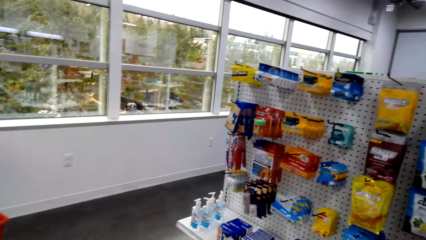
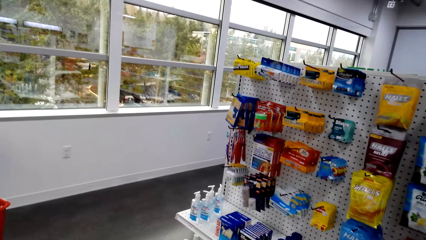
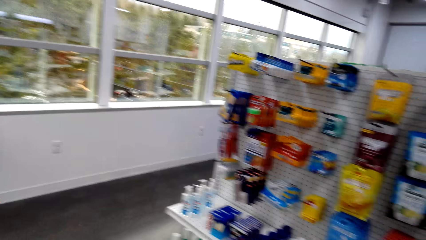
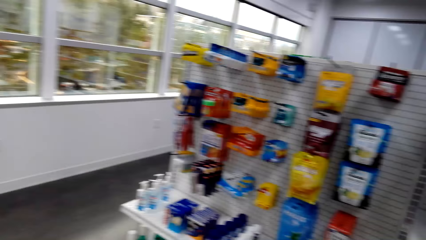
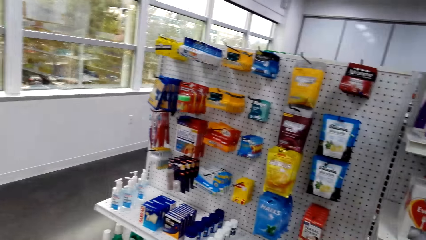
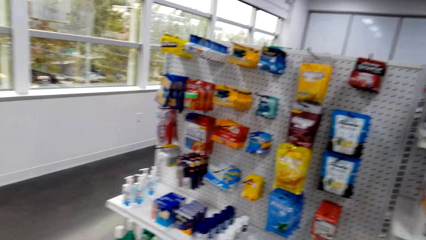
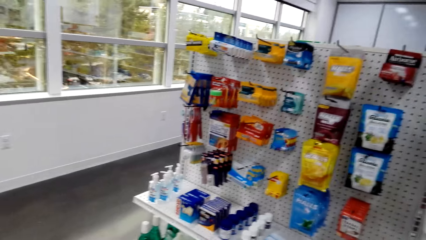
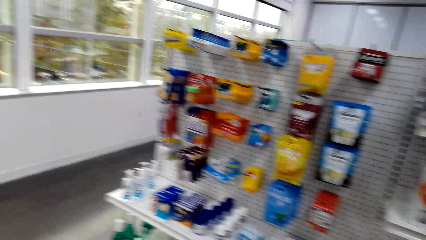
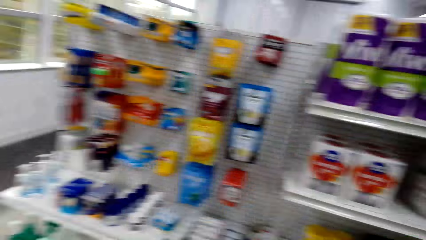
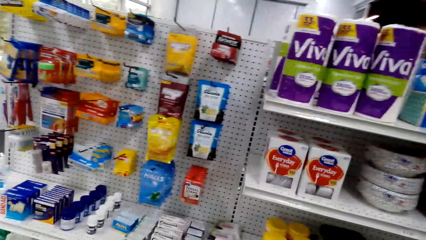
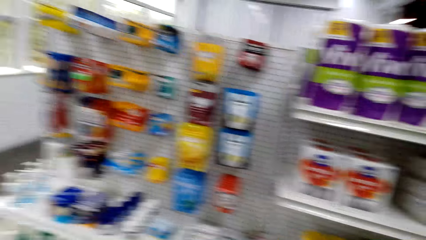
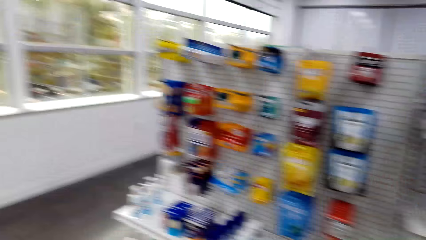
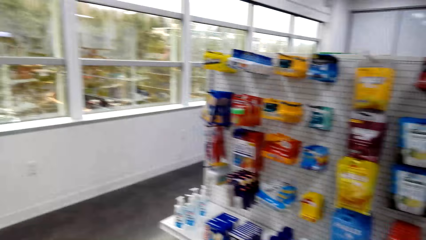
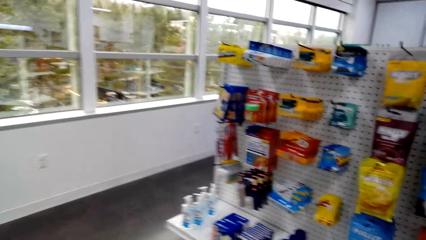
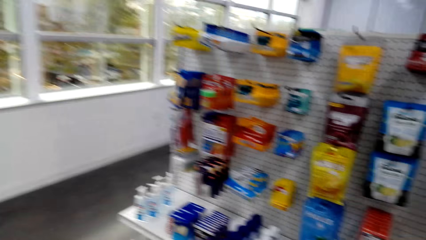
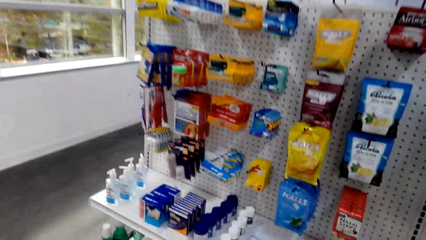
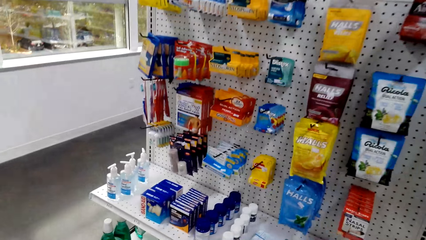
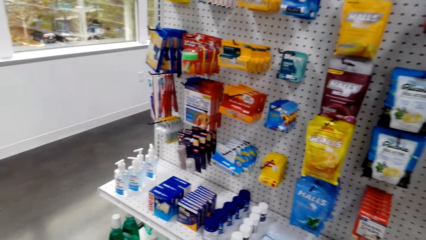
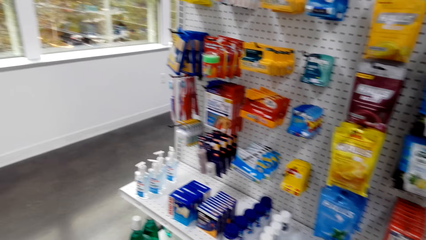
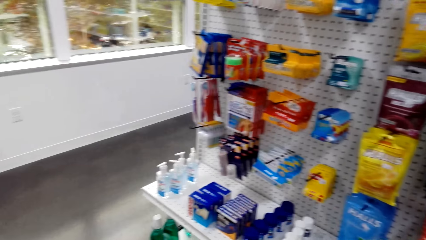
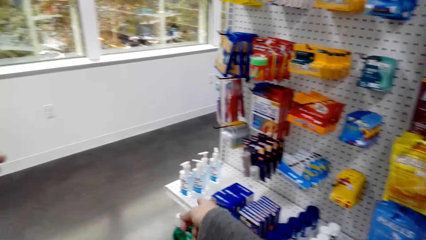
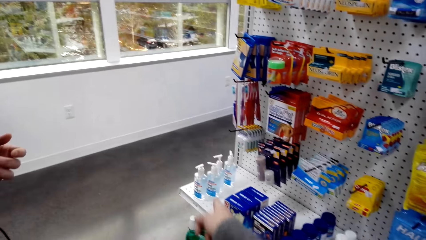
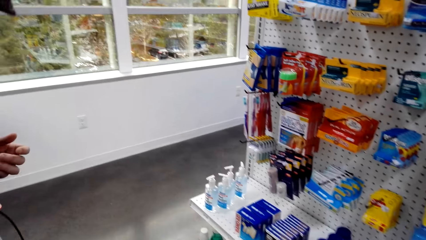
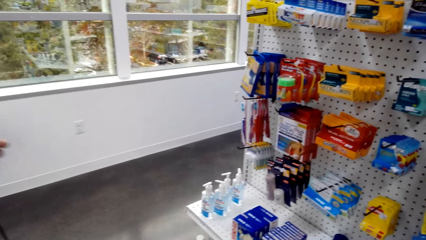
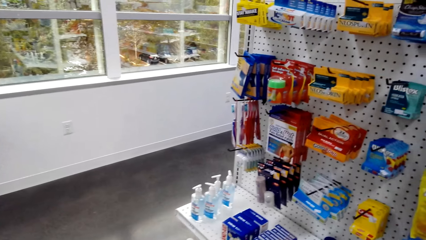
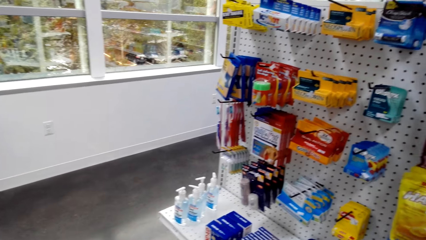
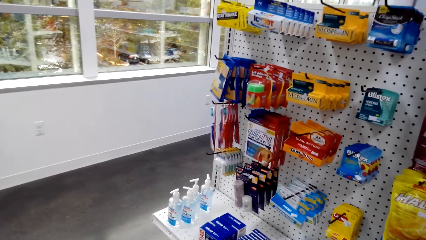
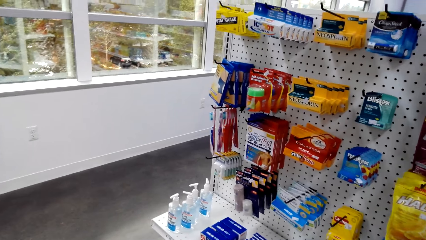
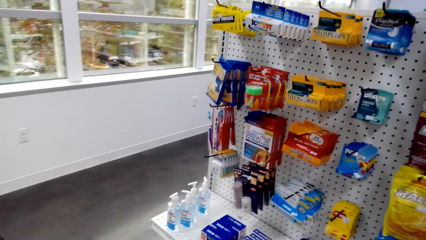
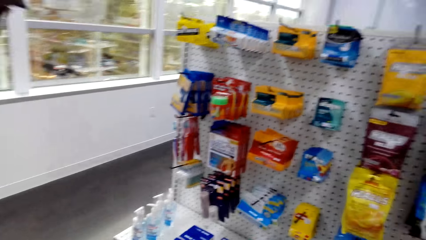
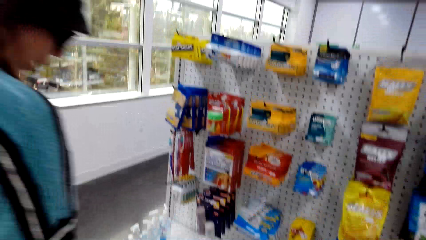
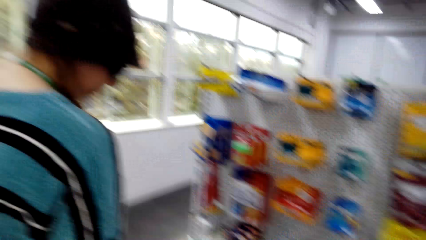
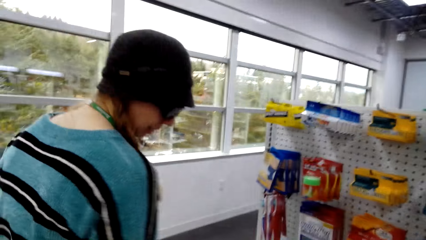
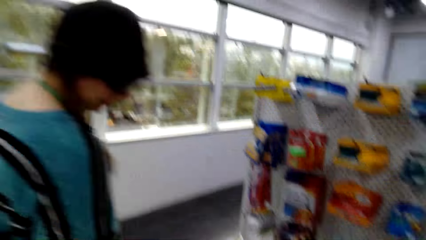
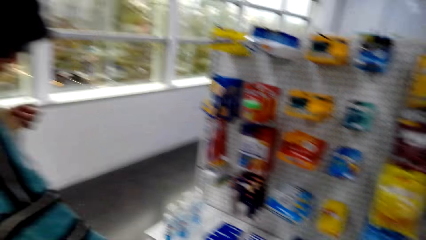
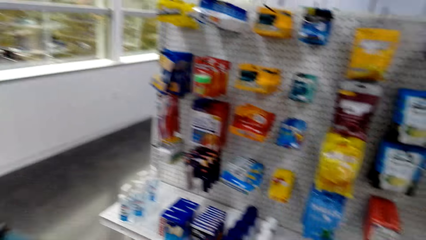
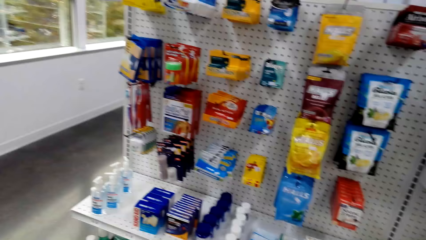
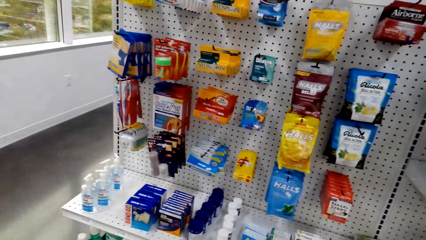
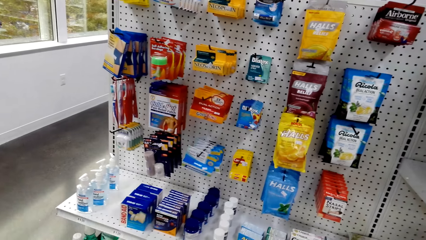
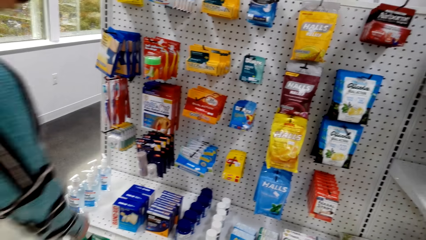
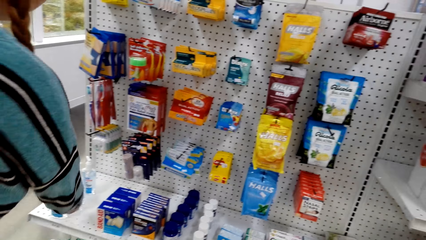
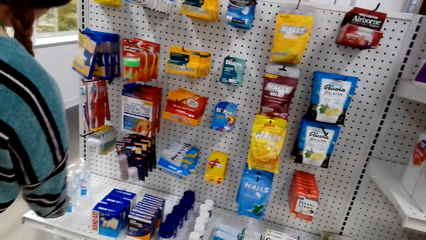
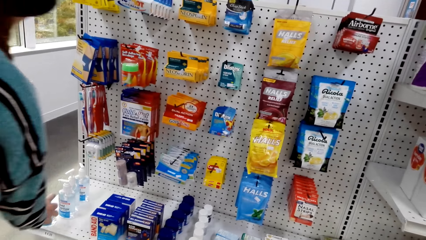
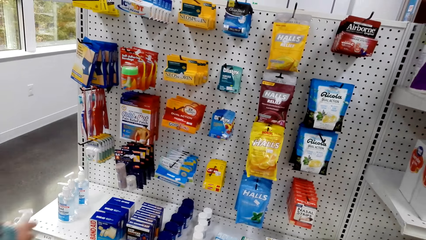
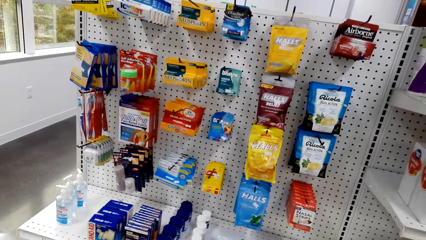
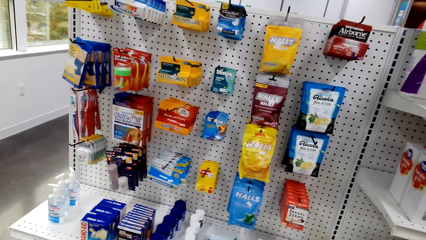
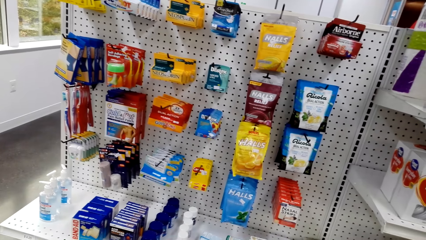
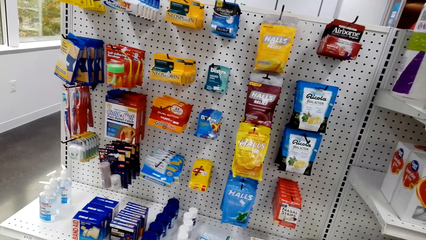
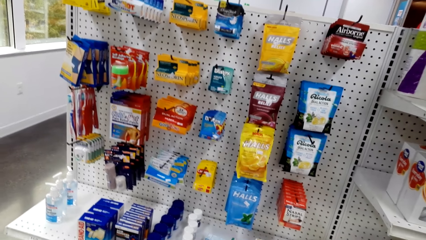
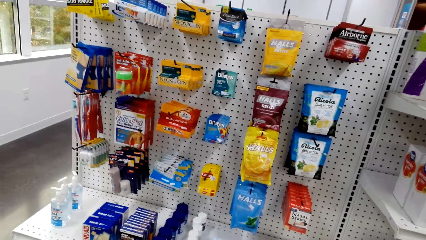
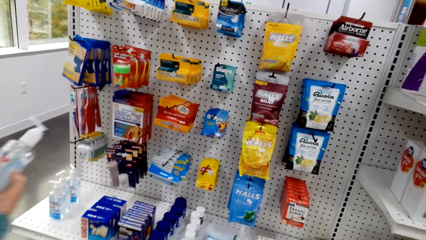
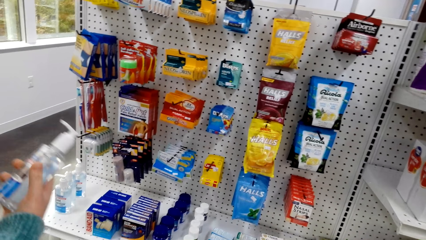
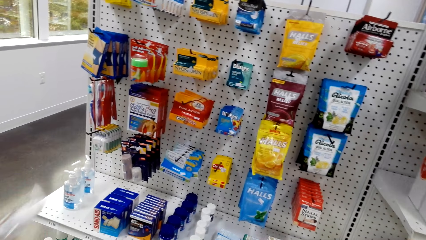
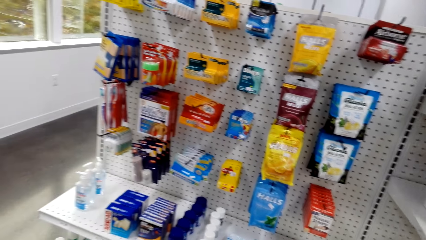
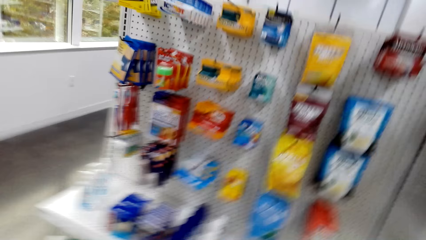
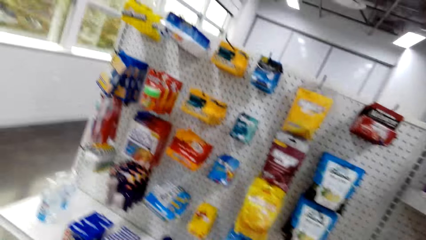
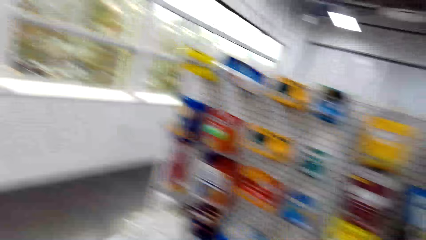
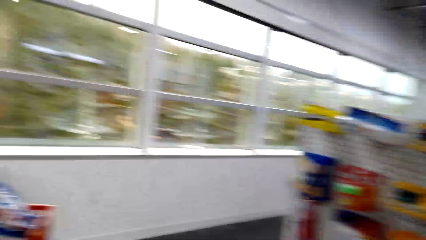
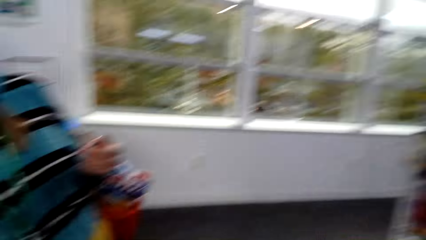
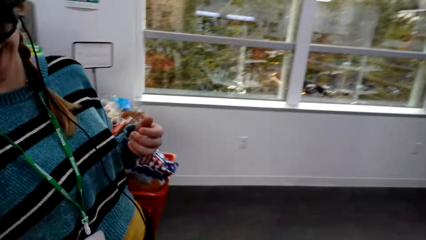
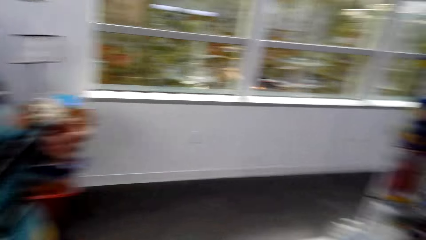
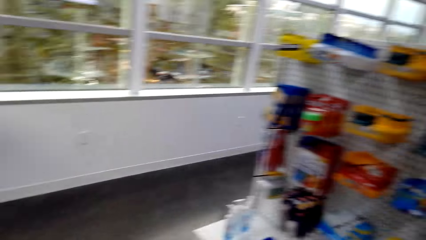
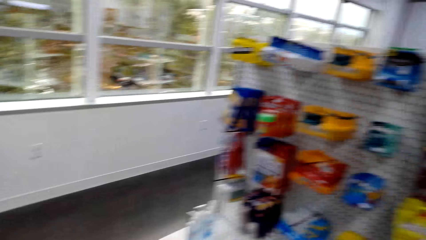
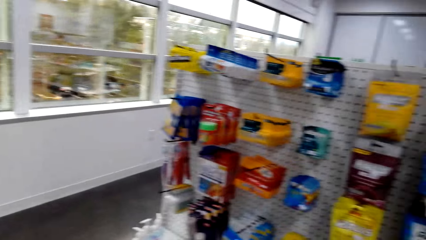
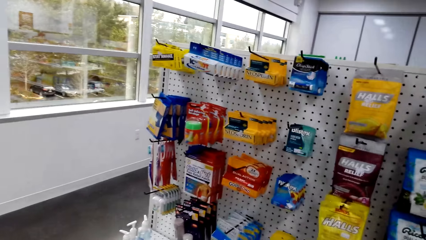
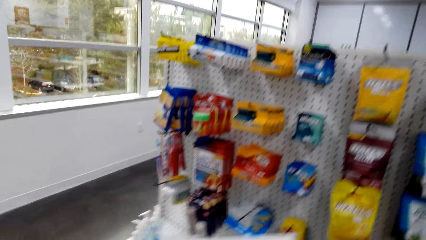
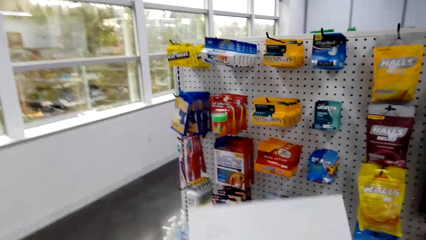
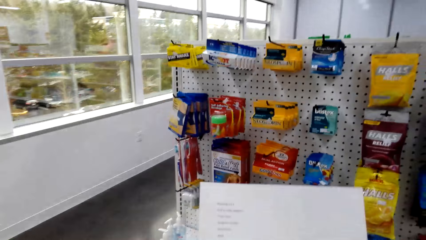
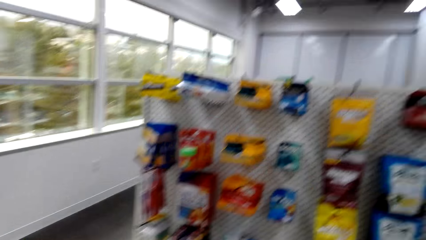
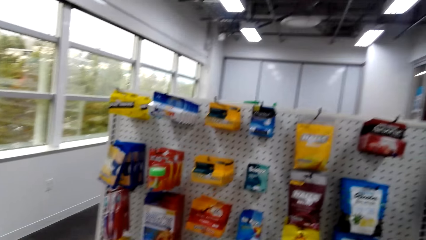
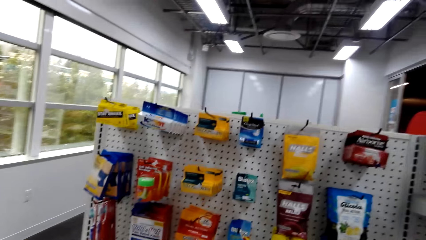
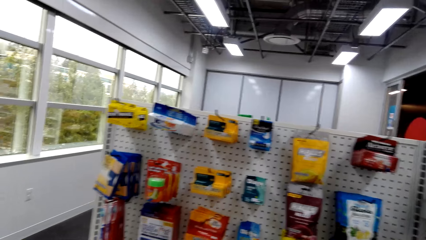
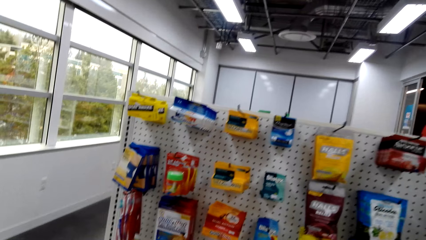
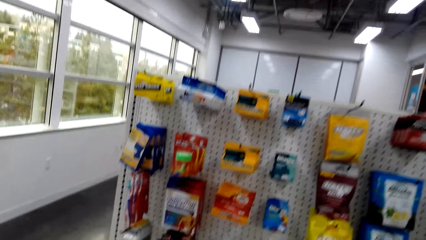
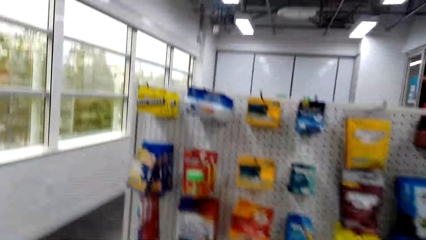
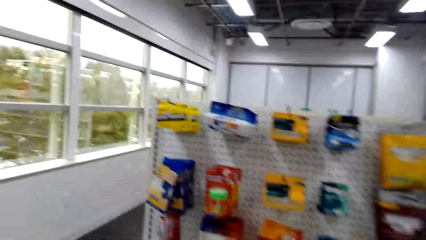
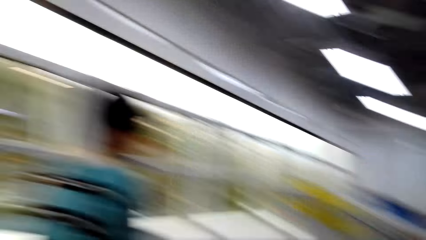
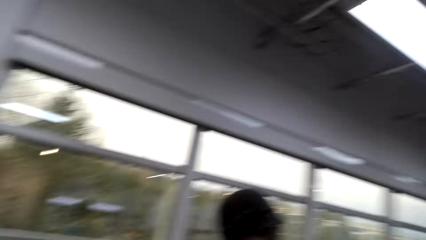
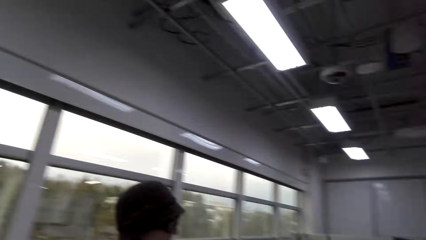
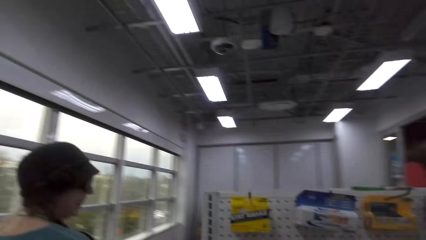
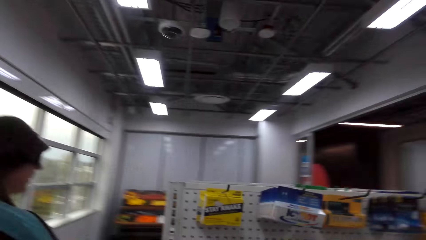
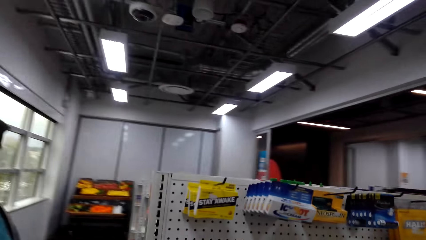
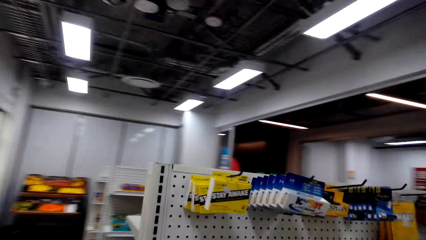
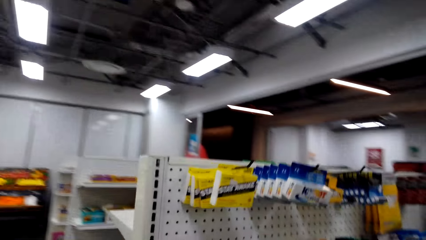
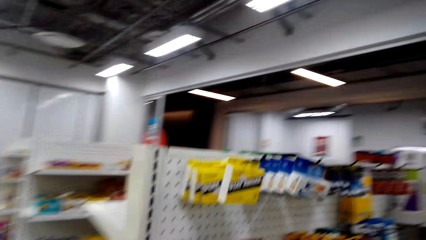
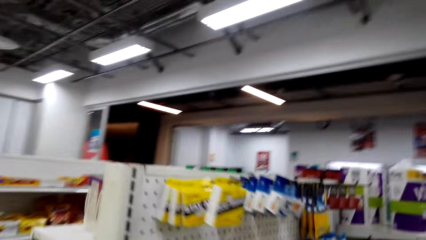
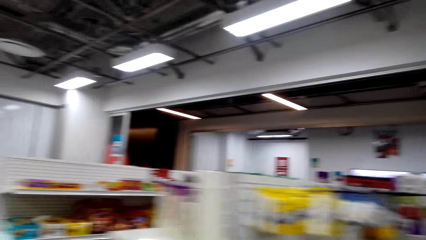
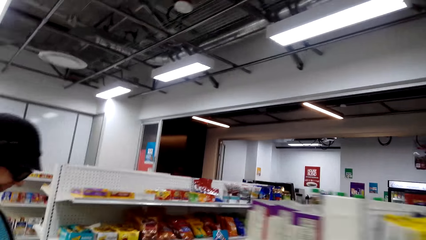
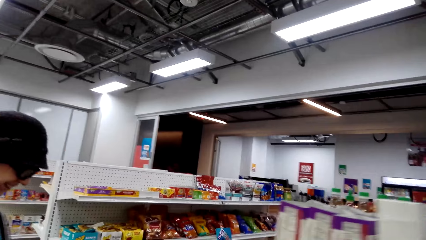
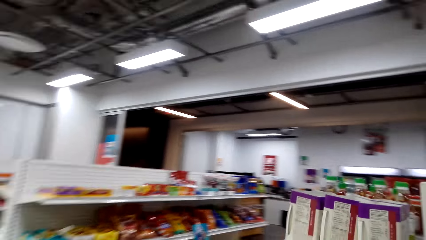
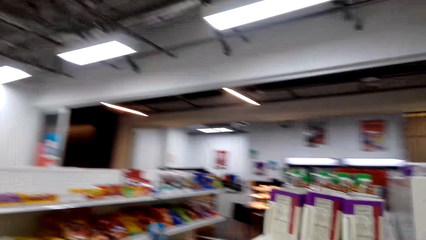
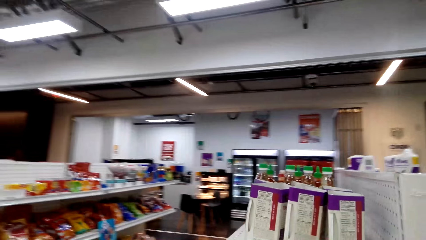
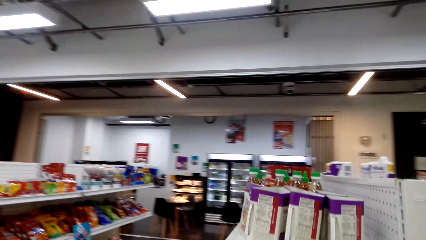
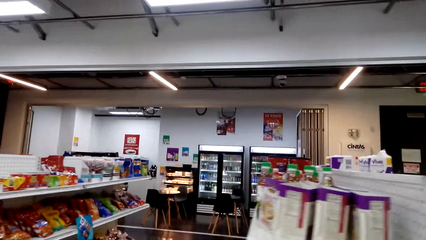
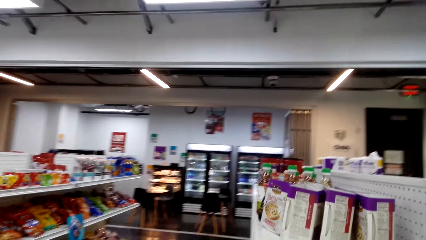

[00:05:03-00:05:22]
A woman picks sanitizer. The woman walks in the supermarket. The camera wearer walks in the supermarket.
